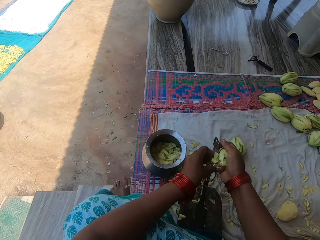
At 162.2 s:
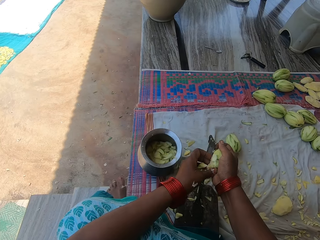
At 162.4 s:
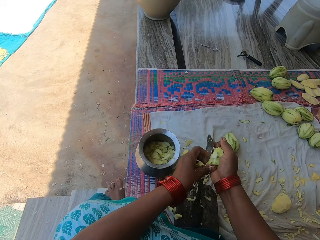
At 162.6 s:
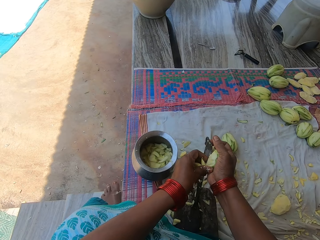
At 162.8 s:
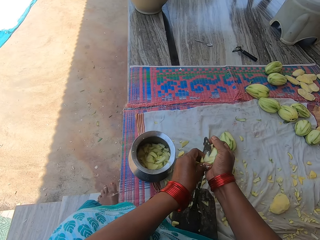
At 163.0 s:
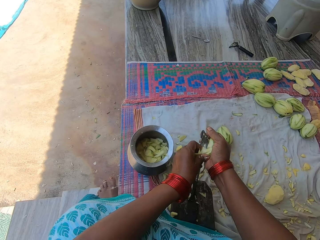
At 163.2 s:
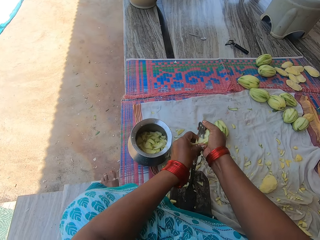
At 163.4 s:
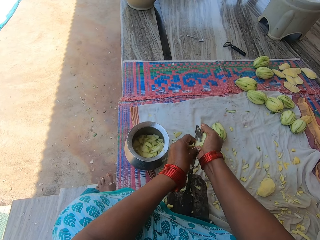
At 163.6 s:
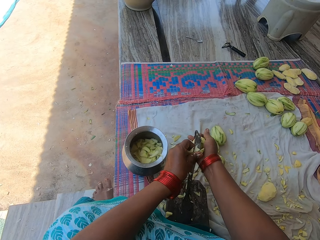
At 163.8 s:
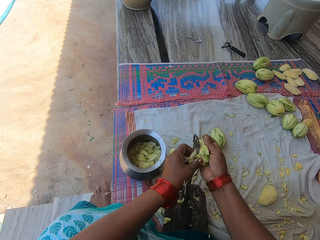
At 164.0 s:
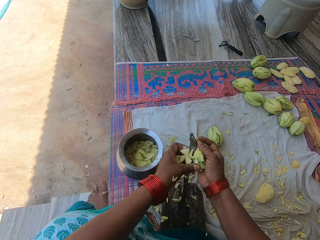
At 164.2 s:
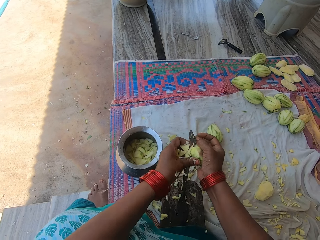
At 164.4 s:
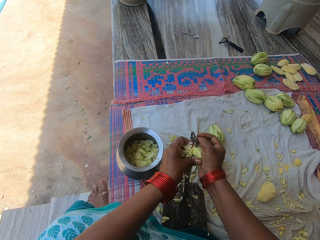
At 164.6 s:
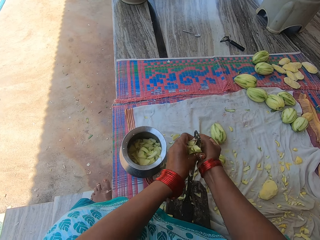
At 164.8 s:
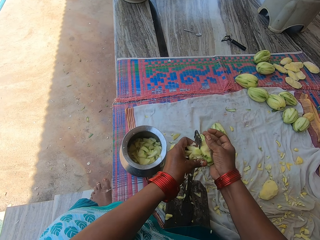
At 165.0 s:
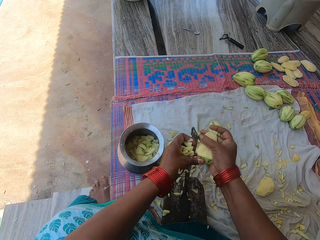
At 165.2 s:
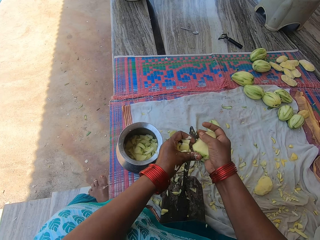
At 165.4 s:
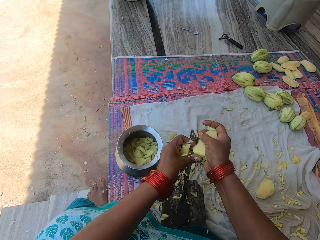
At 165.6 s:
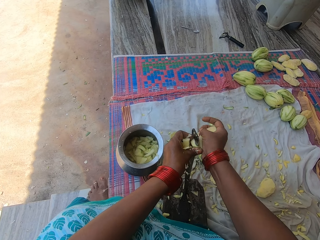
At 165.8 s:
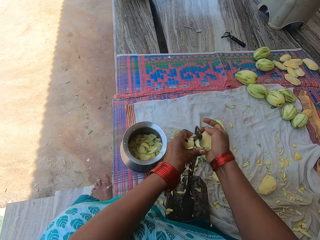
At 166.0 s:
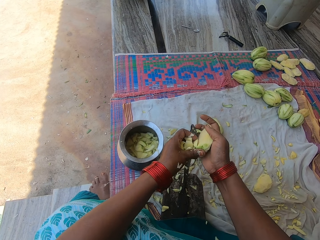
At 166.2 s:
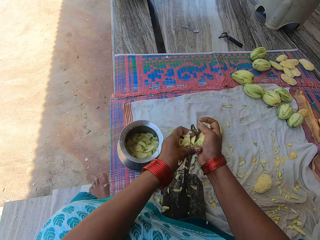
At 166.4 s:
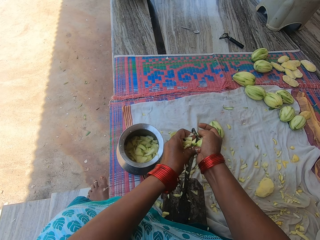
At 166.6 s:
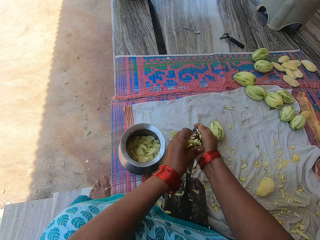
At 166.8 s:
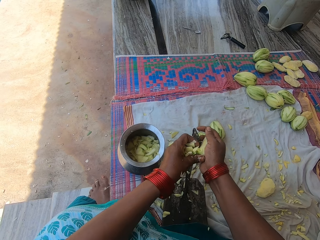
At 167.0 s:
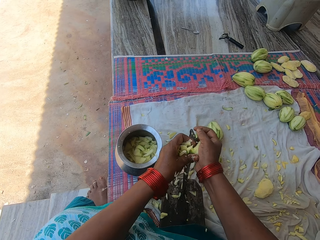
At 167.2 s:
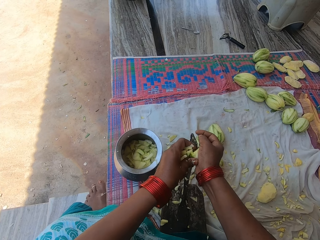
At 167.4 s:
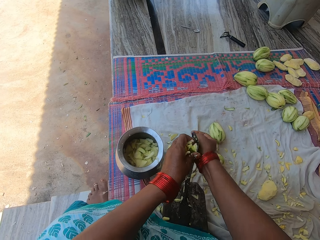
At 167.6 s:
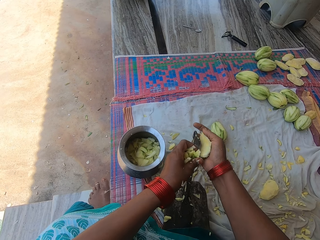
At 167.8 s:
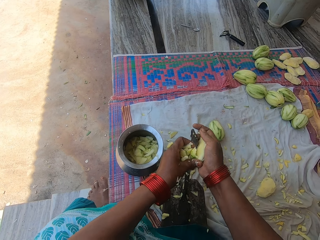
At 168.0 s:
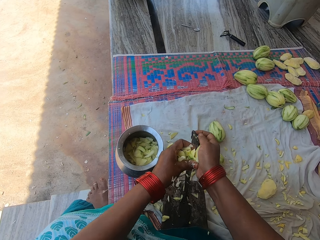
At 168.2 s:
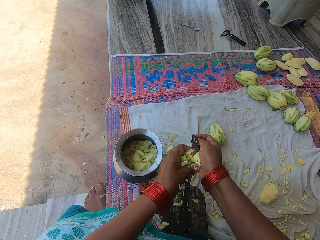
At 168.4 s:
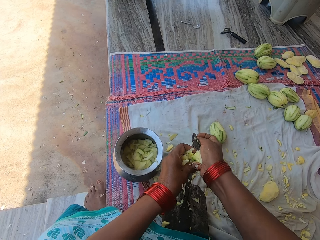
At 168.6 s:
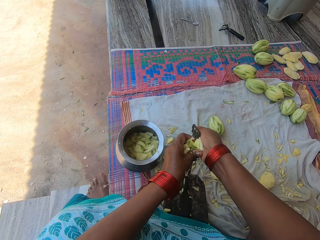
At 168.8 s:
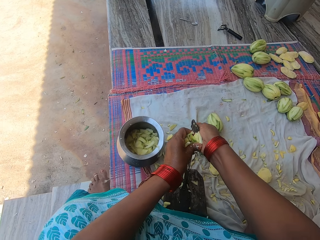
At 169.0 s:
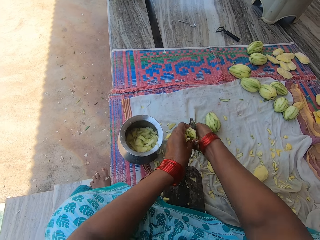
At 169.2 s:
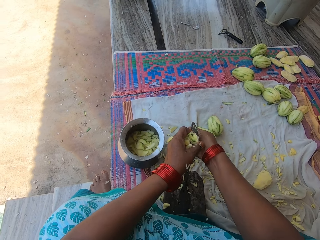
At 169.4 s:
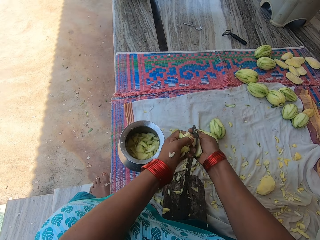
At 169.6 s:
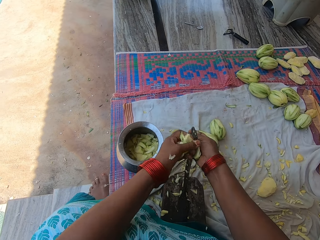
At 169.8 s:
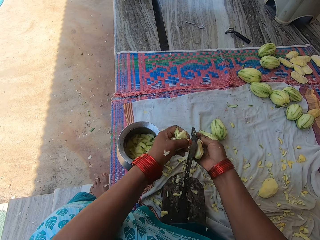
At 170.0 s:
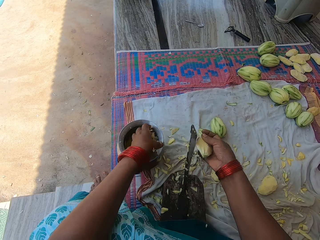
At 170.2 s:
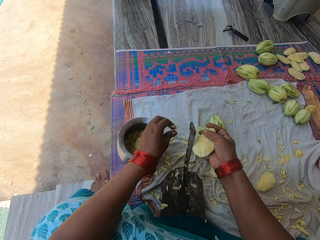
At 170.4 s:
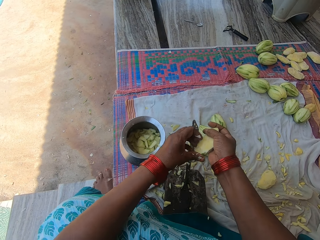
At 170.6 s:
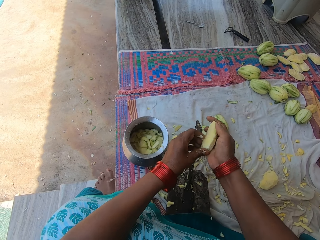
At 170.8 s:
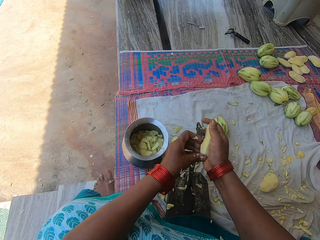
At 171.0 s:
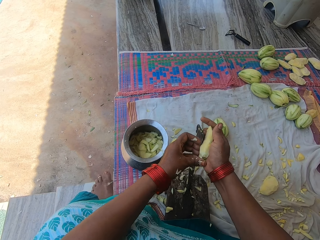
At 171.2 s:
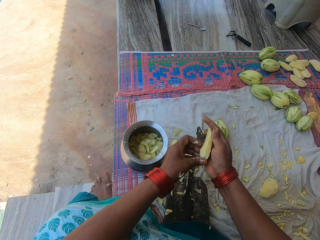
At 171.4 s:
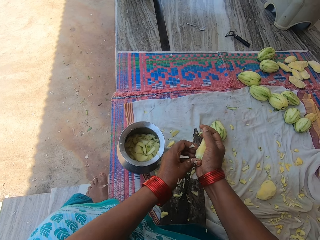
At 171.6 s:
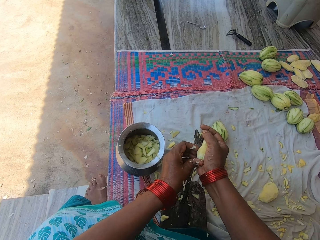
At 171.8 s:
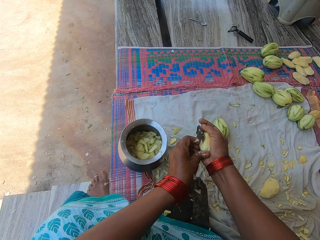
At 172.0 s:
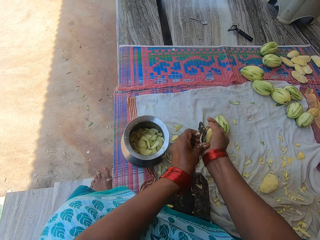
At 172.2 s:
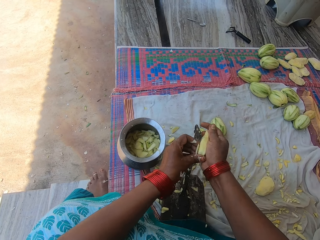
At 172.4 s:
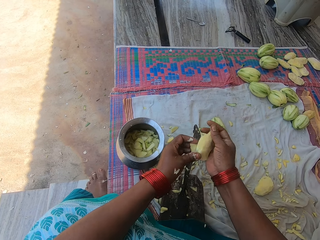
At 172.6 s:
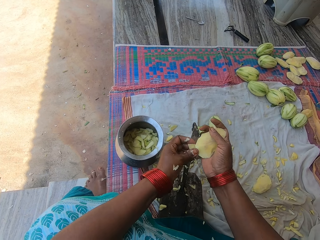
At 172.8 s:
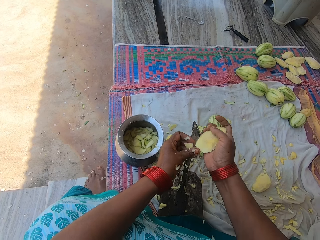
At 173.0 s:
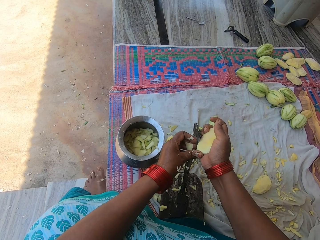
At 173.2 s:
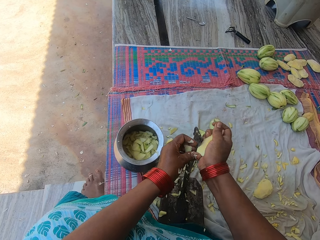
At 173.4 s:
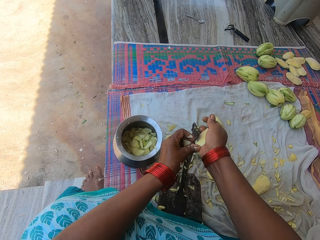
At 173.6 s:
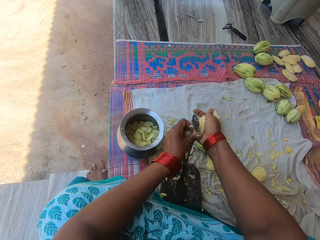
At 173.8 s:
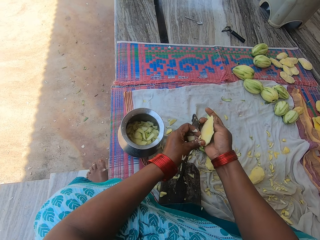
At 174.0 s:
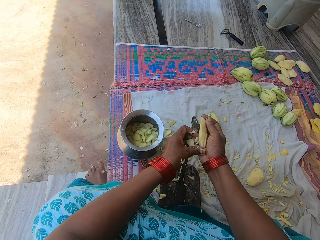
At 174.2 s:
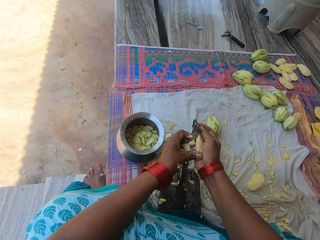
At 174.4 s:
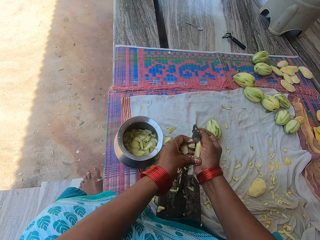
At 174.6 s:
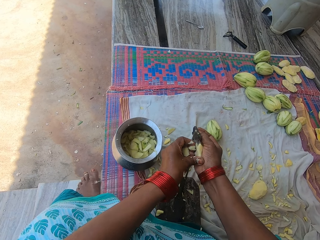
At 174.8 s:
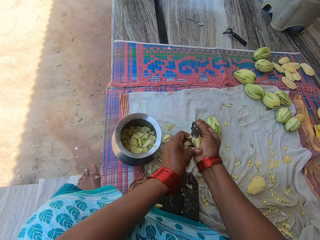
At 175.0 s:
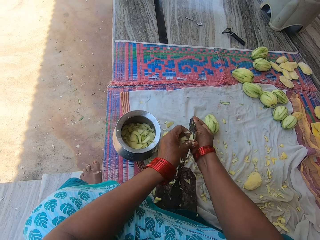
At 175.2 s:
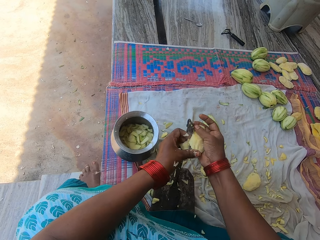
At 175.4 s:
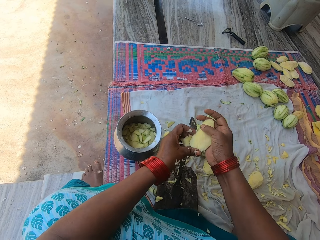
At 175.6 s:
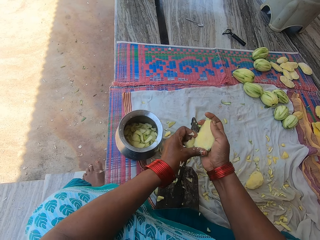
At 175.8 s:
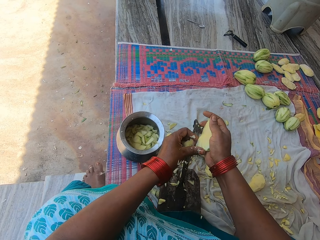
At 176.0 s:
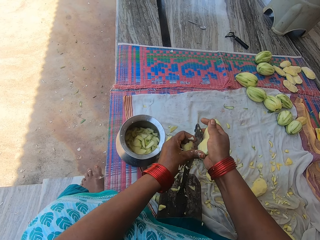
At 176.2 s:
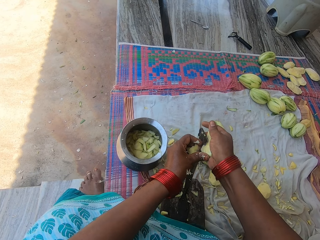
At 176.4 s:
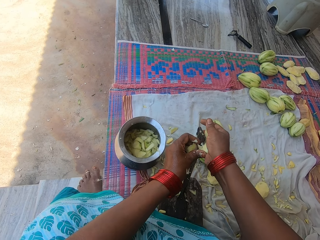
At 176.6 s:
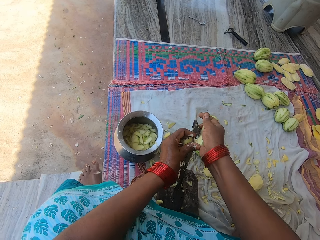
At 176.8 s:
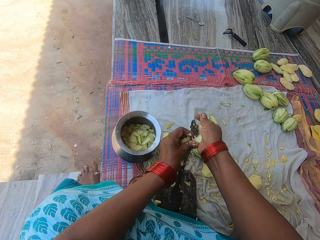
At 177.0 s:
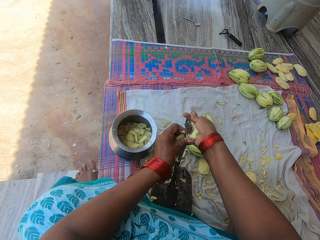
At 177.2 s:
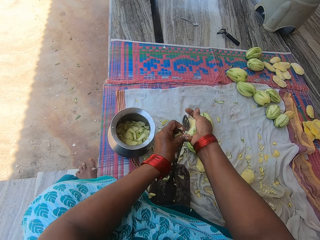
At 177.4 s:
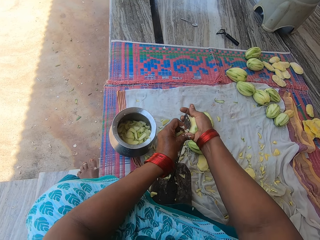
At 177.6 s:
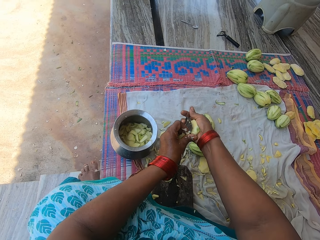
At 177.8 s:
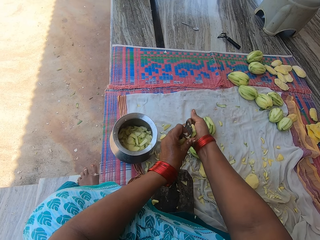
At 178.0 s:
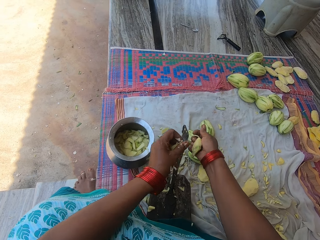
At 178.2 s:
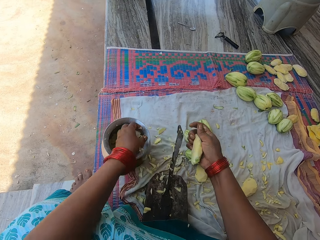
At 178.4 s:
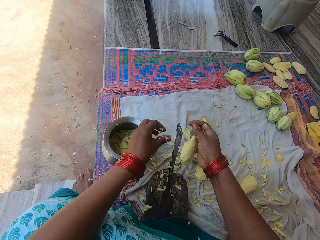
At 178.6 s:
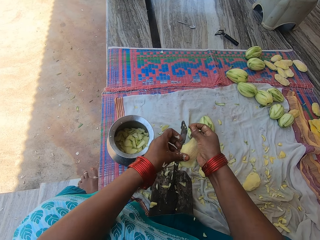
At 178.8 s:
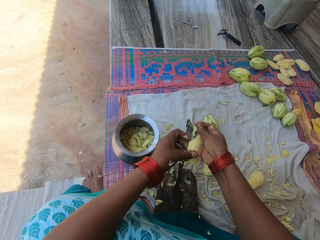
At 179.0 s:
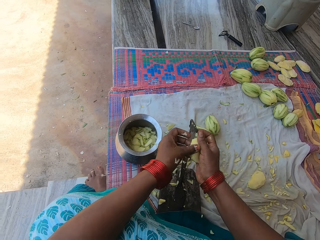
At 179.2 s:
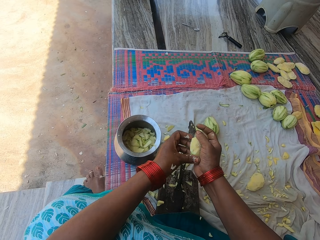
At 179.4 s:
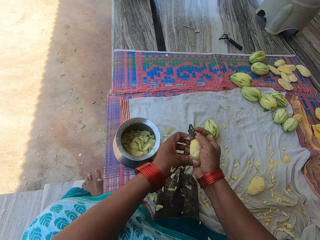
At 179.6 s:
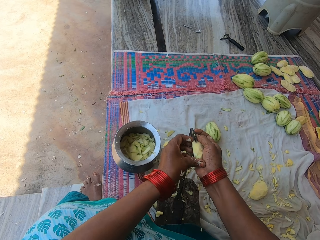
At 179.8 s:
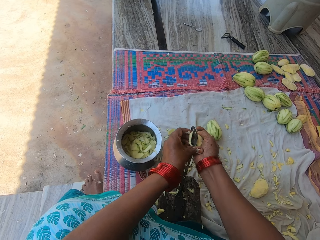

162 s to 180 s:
The camera wearer cuts the mango into pieces with the knife. They put the pieces of mango in the cooking pot. They chop the mango into pieces with the knife on the knife stand. They put the pieces of mango in the cooking pot. They chop the mango with the knife on the knife stand, and hold the mango with hands.

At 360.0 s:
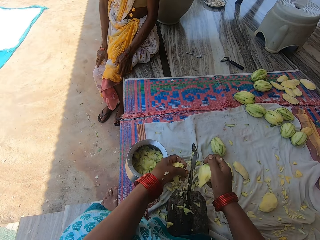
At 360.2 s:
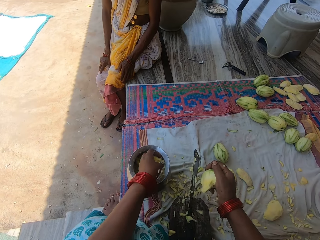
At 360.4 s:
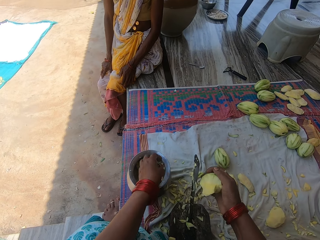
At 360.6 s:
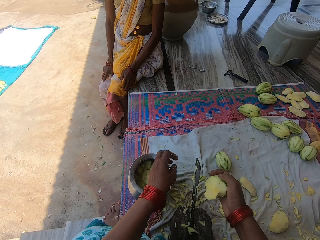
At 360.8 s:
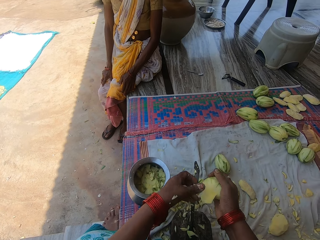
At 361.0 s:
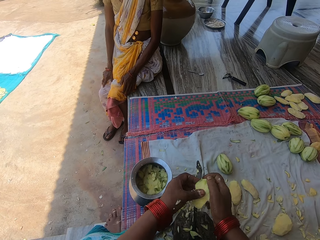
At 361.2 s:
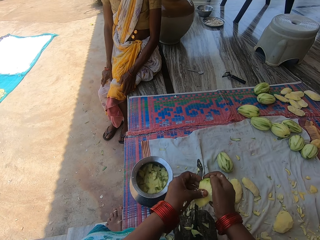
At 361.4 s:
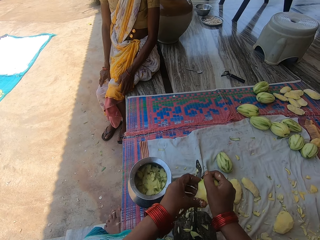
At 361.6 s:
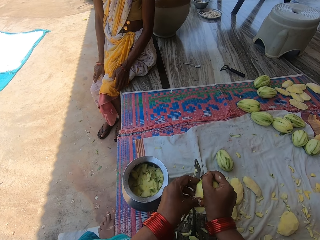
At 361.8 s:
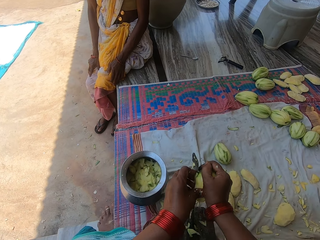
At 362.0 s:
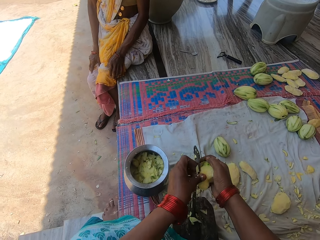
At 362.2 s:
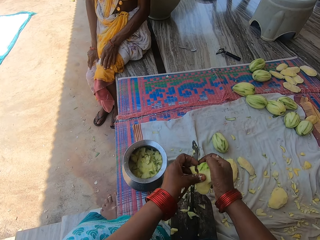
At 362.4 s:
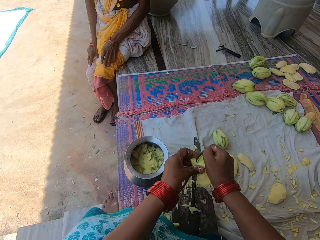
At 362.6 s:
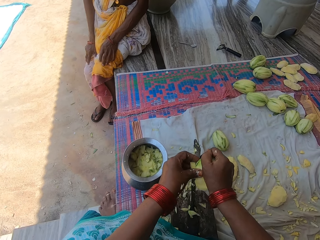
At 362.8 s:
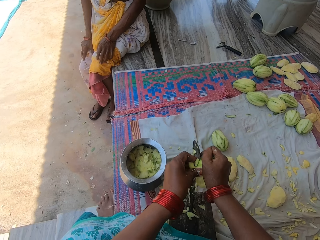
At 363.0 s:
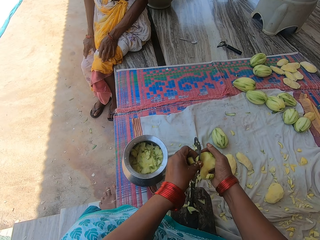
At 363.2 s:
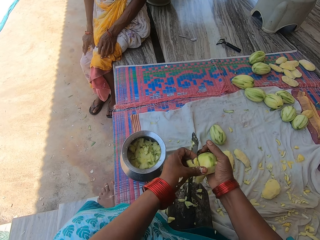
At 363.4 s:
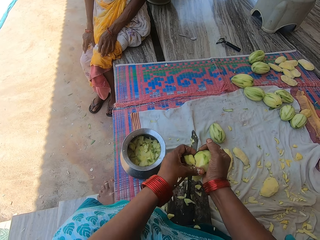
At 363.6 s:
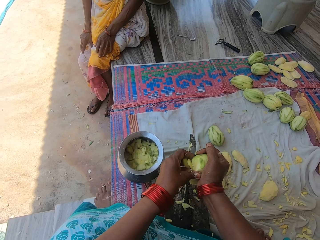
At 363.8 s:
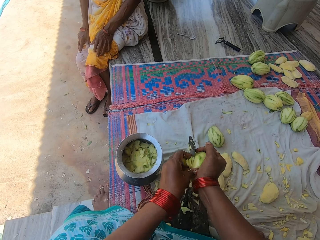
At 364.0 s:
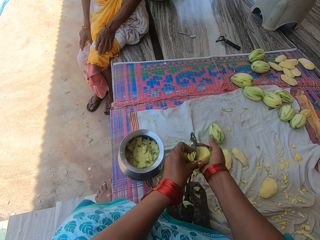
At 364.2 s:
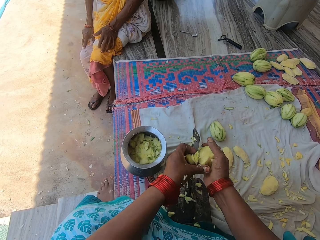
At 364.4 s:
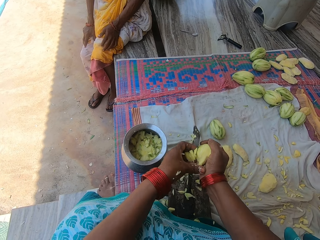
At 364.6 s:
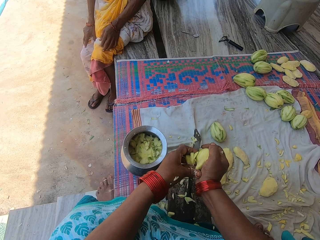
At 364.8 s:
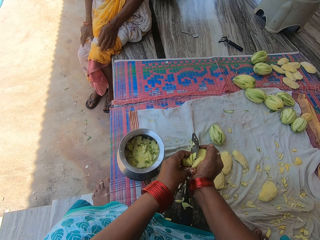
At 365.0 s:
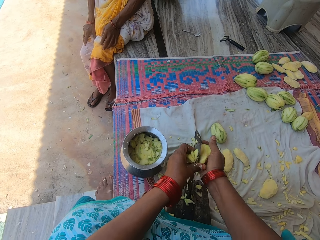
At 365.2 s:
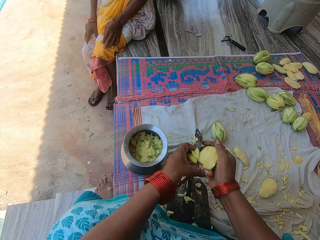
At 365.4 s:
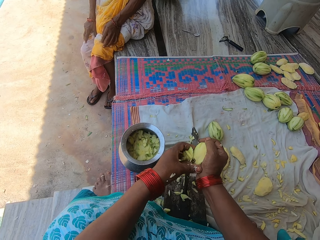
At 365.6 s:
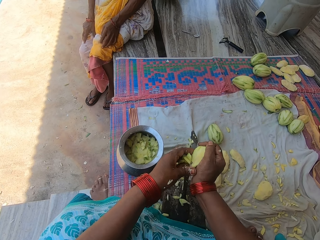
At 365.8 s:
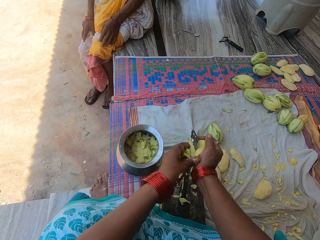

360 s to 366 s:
The camera wearer puts the mangos into pieces. They chop the mango into pieces with the knife on the knife stand. They converse.
